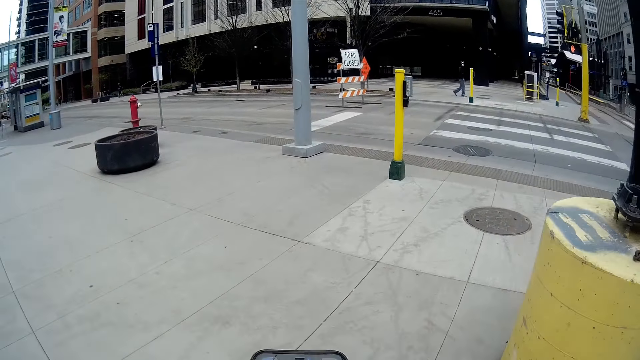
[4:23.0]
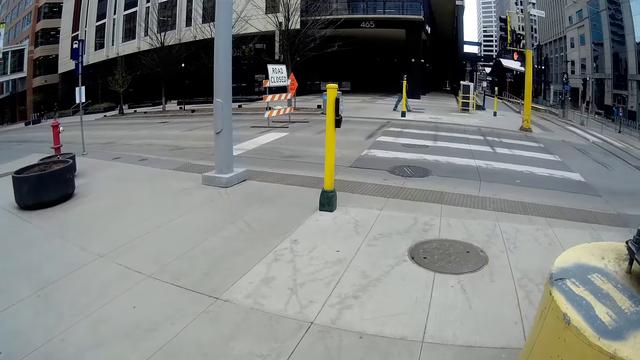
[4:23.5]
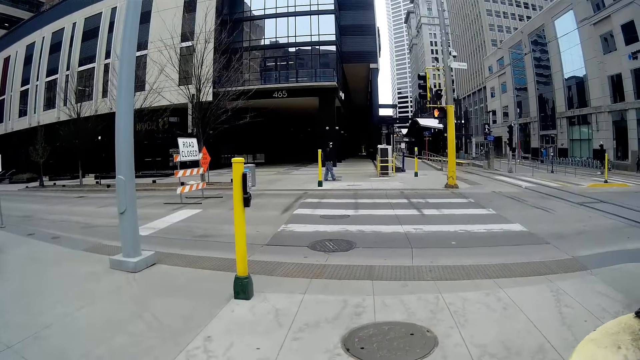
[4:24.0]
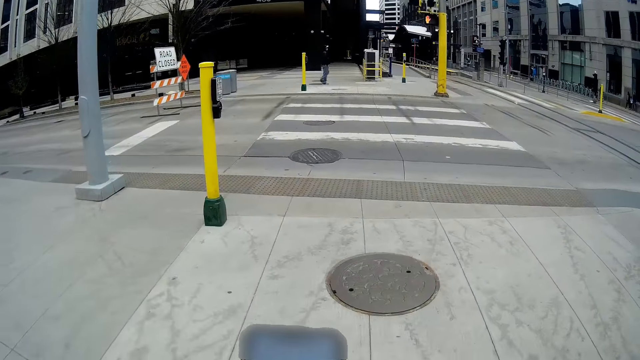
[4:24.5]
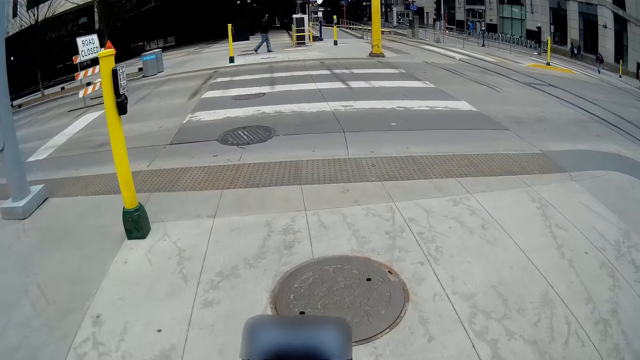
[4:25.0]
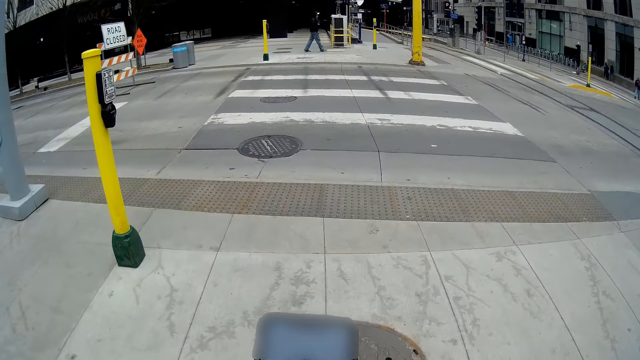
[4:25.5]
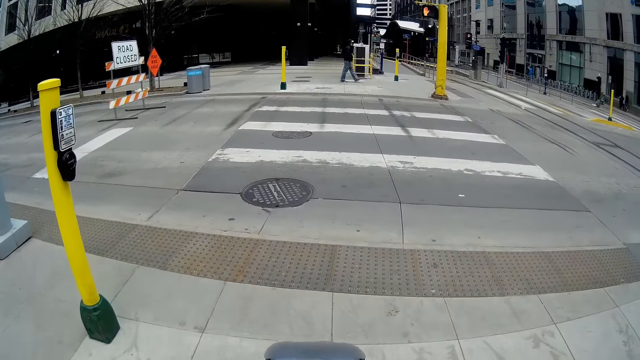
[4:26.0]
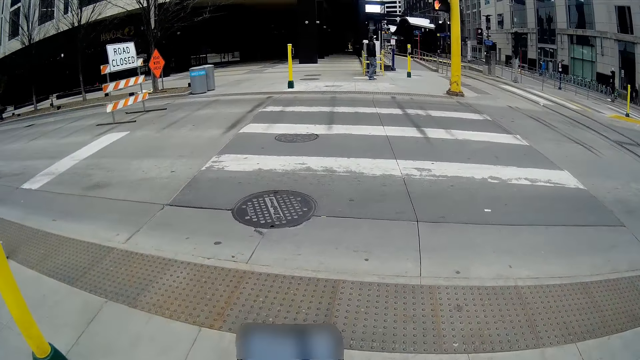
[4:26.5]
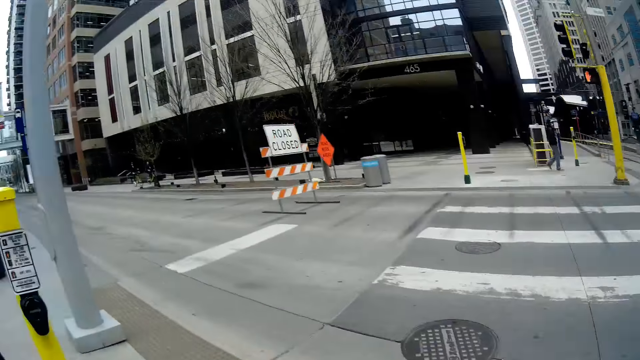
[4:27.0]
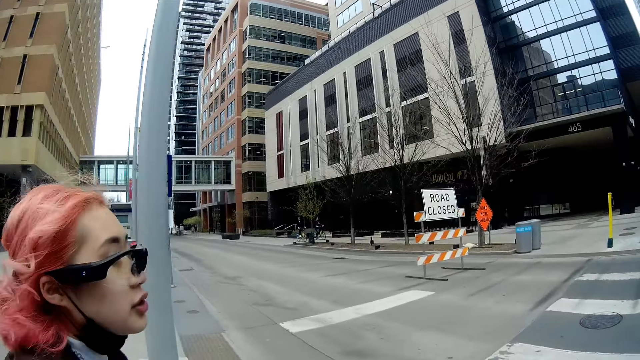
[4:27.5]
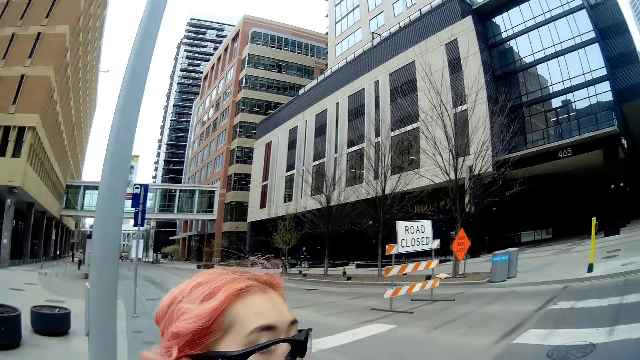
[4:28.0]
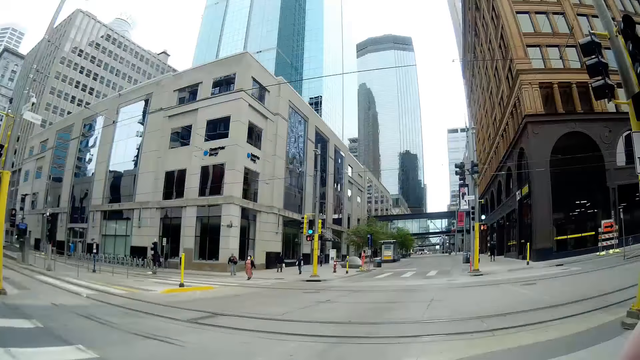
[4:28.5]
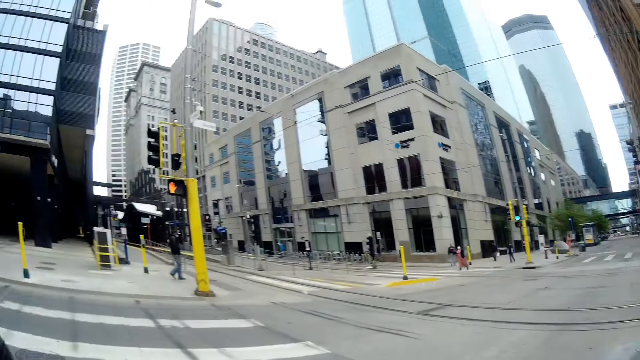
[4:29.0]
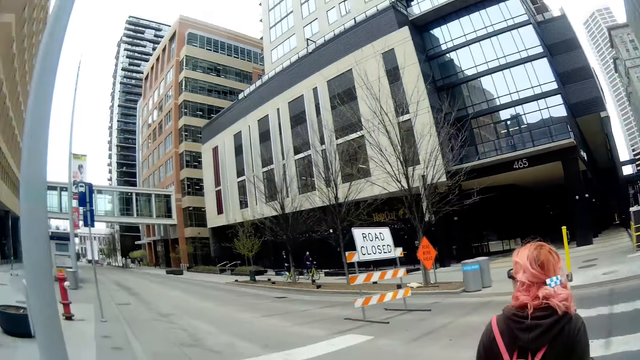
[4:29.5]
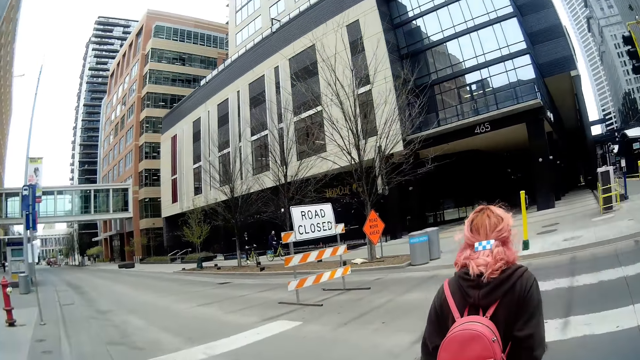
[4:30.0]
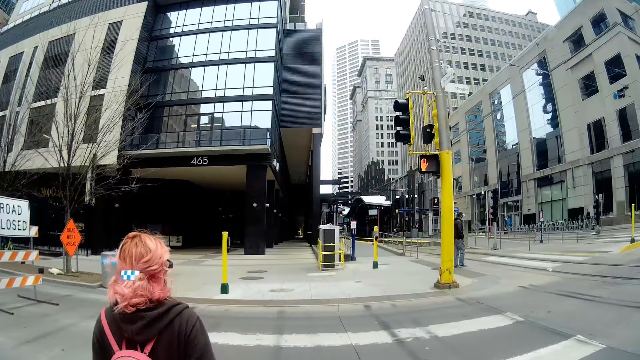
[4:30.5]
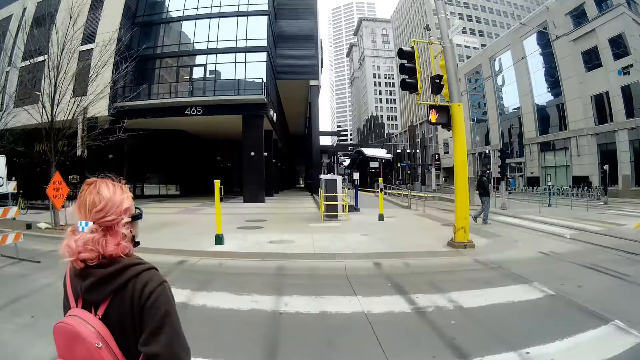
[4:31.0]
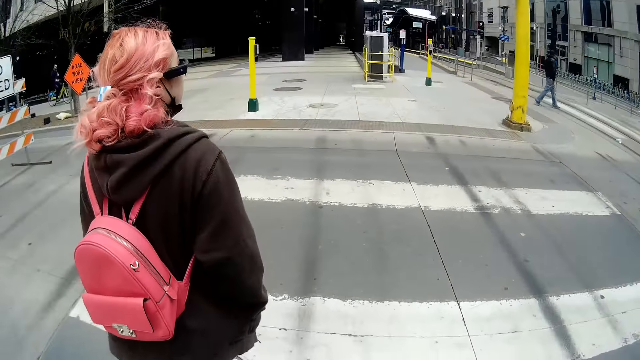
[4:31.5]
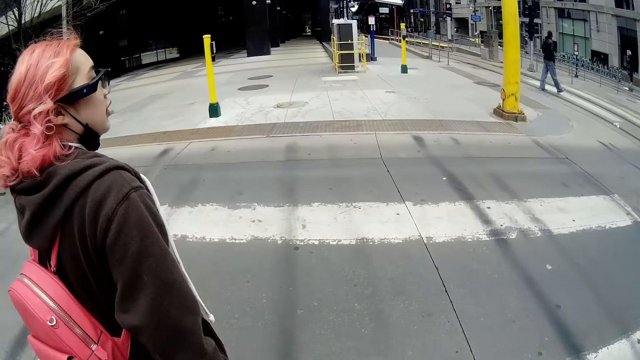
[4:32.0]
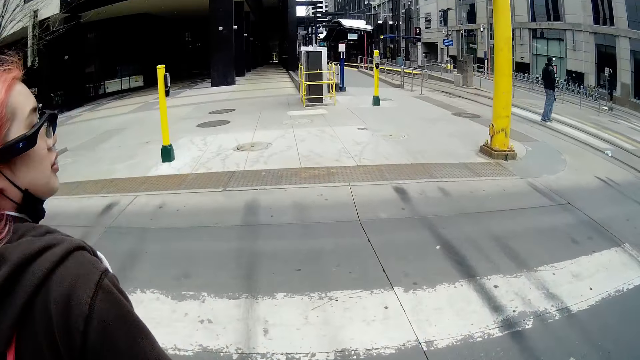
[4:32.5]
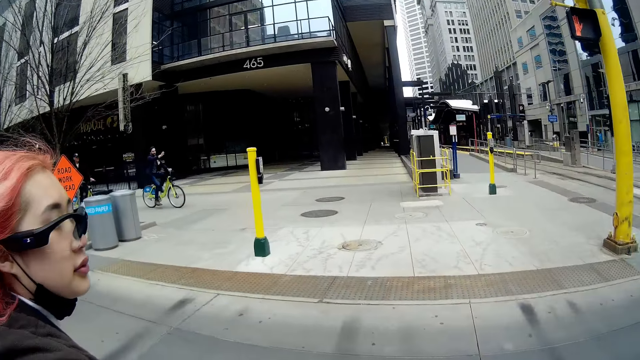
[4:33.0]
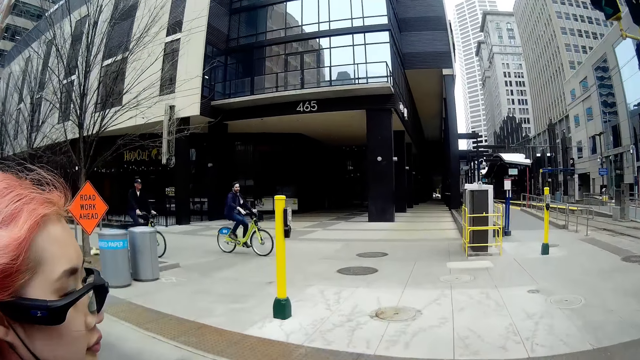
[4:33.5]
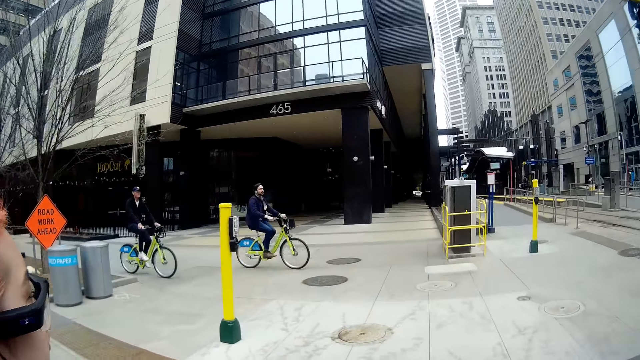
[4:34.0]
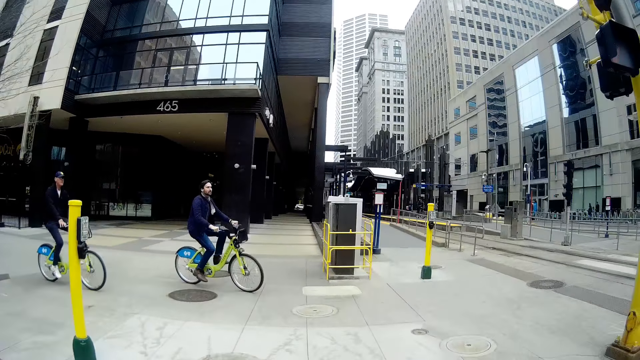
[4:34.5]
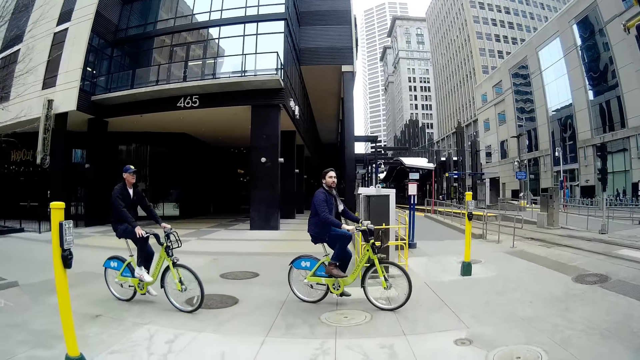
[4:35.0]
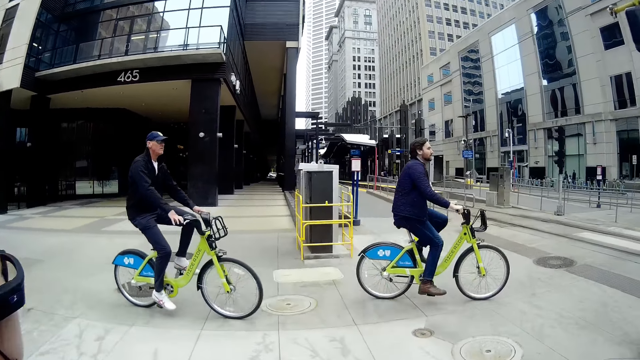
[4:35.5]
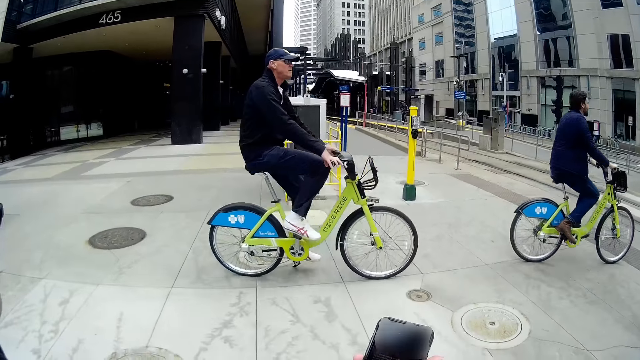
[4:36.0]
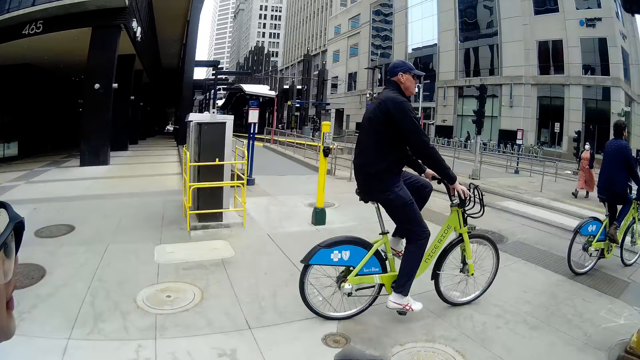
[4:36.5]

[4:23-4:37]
The camera wearer touches the phone. A woman walks across a road on a pedestrian crossing. The camera wearer walks across the road on the pedestrian crossing. The woman walks with the camera wearer. A cyclist rides past the camera wearer on a sidewalk. Another cyclist rides past the camera wearer on the sidewalk.

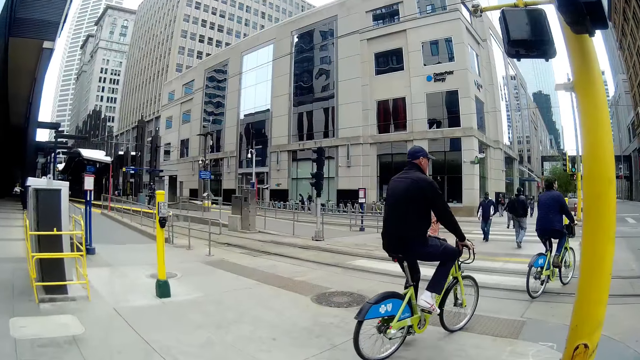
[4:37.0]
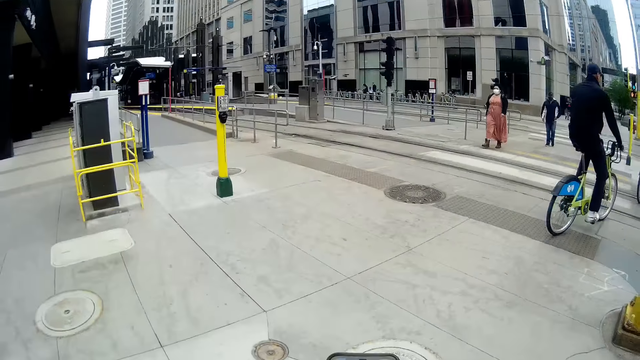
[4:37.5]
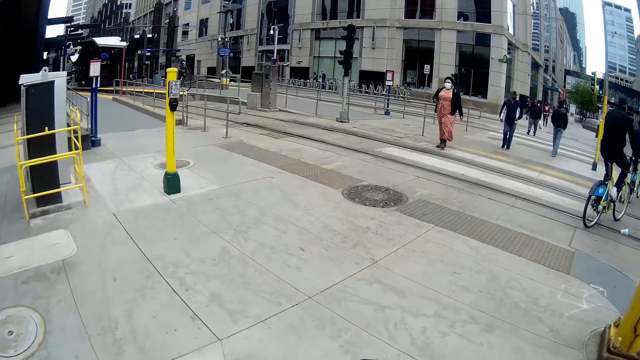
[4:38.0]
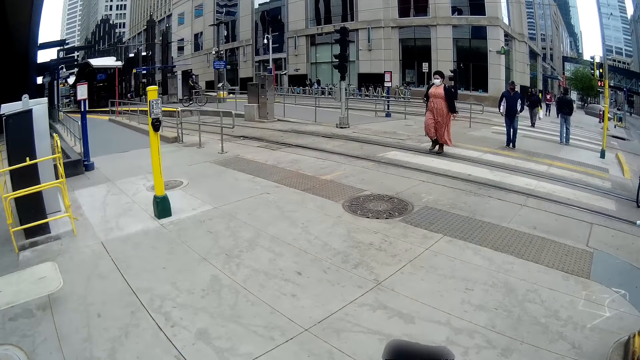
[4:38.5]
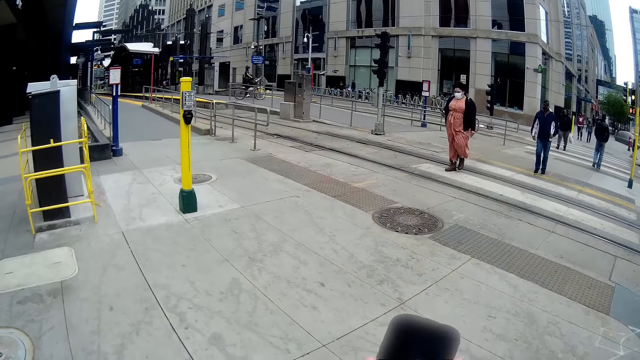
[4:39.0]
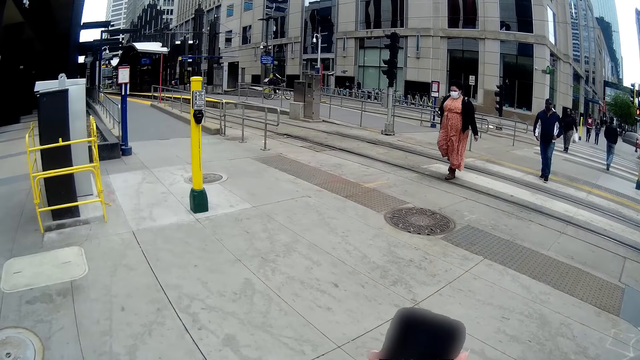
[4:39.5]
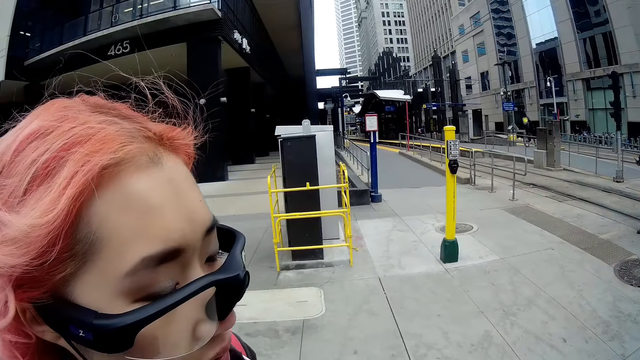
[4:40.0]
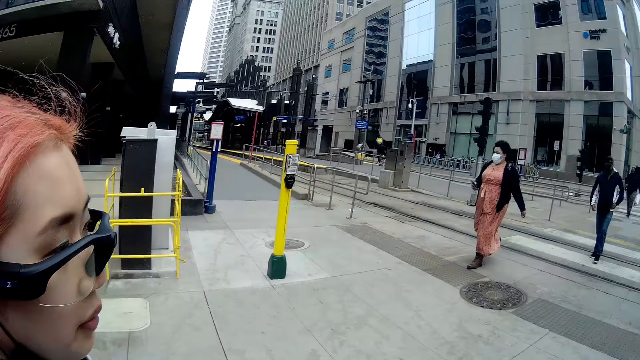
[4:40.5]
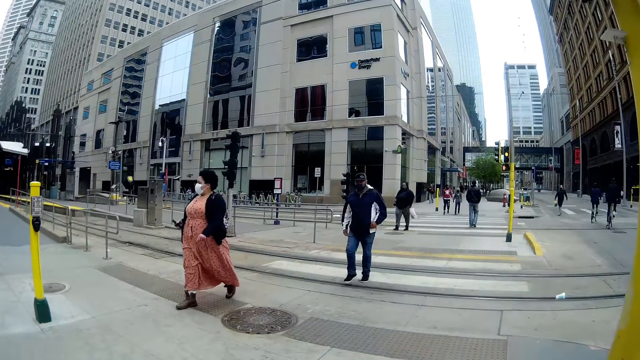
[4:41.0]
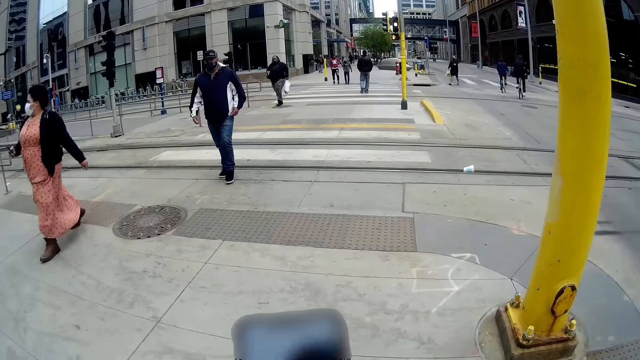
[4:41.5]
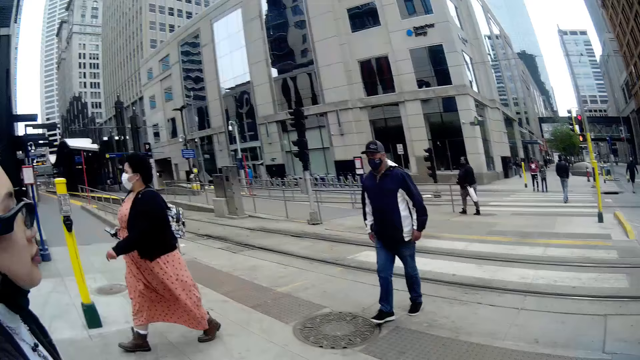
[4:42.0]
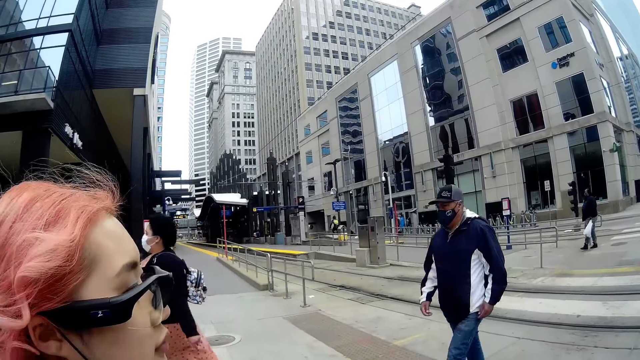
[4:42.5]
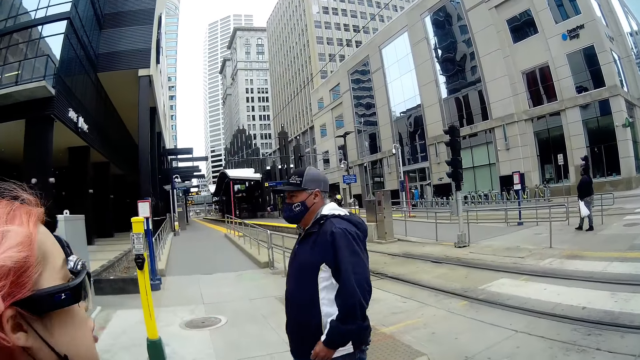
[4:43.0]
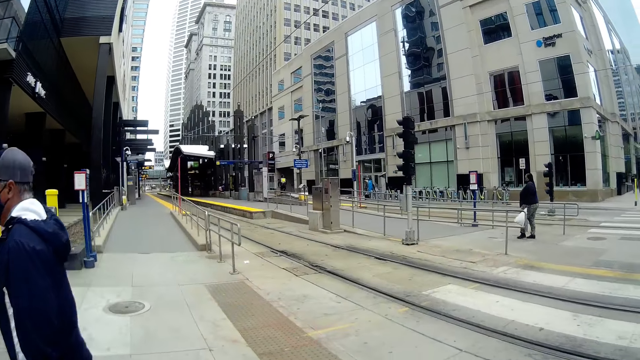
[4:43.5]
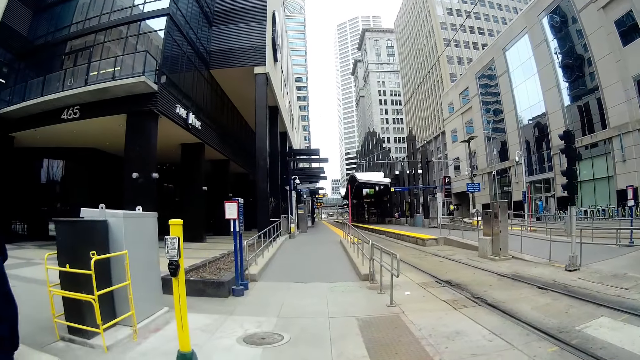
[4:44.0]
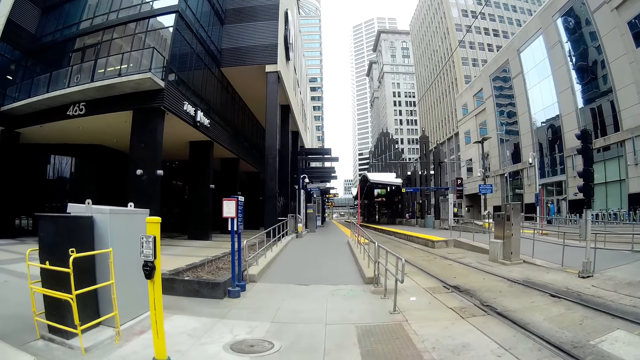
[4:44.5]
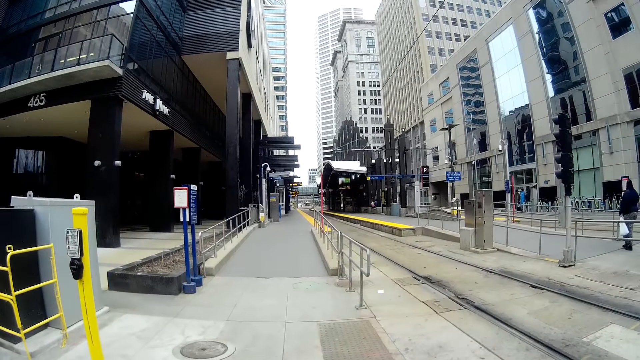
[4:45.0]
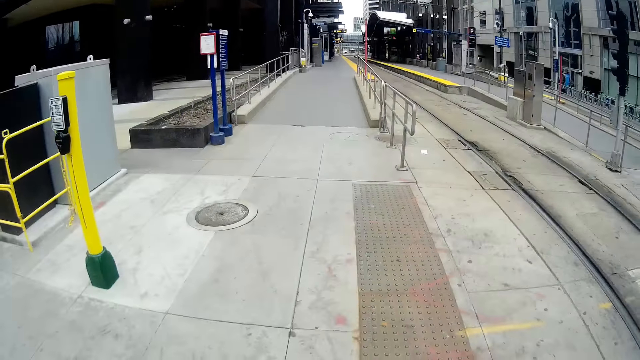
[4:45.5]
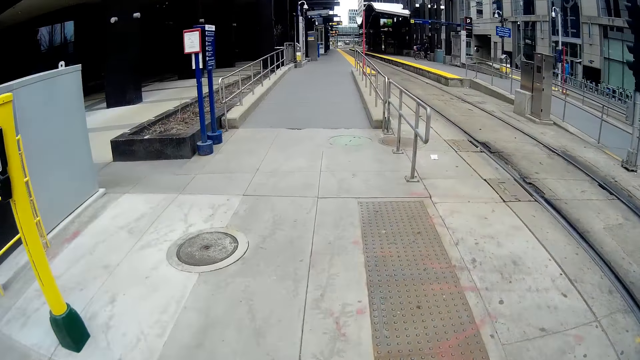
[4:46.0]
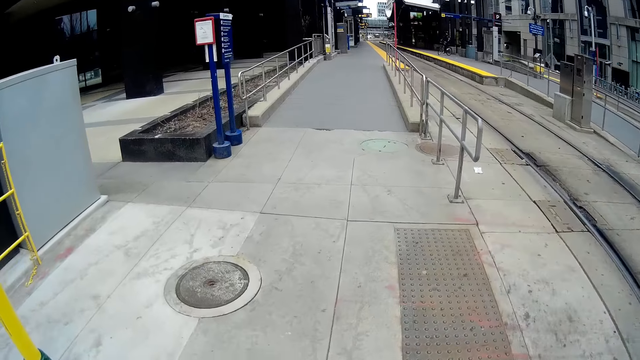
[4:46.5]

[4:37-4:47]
The camera wearer touches the phone. A woman walks past the camera wearer. A man walks past the camera wearer. The camera wearer walks.
